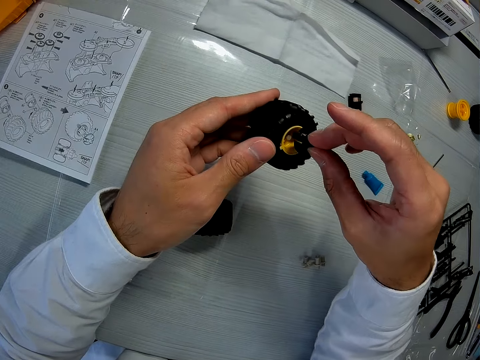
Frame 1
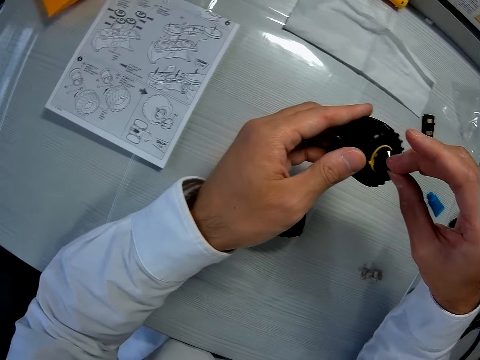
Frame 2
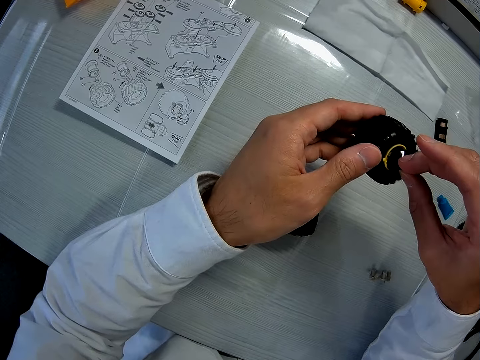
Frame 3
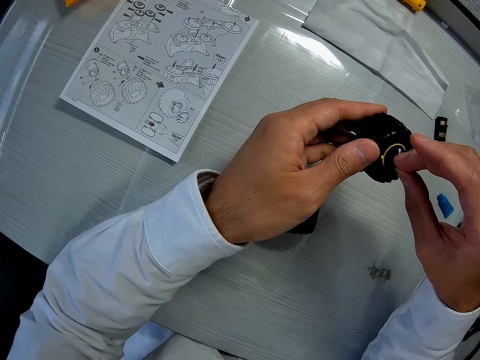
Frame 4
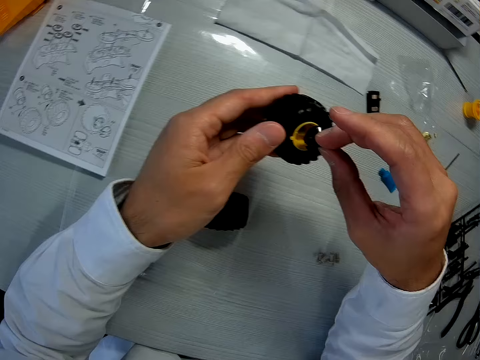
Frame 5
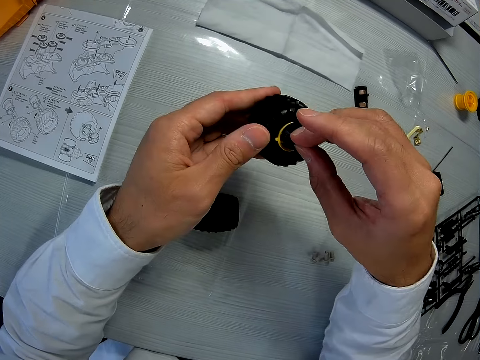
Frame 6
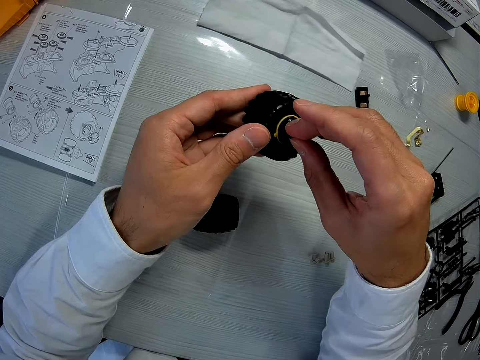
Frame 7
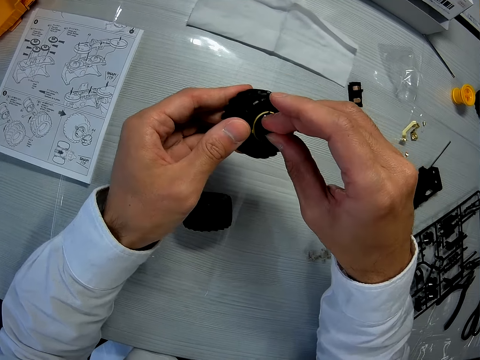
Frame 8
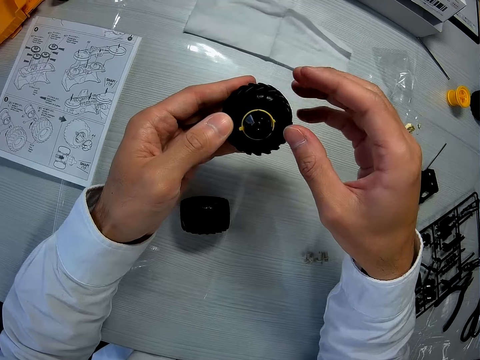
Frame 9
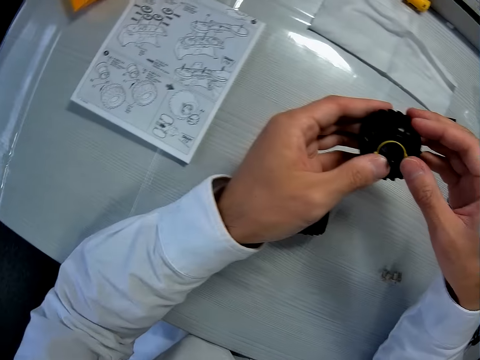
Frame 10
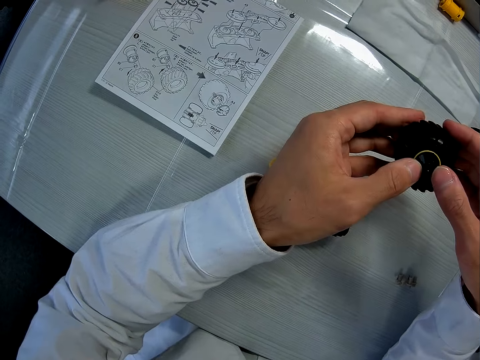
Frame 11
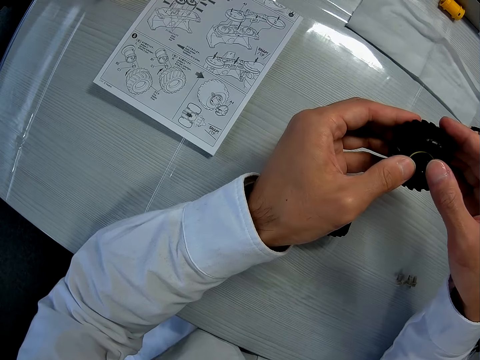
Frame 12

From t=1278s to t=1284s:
The camera wearer fixes the sixth piece into the tire.

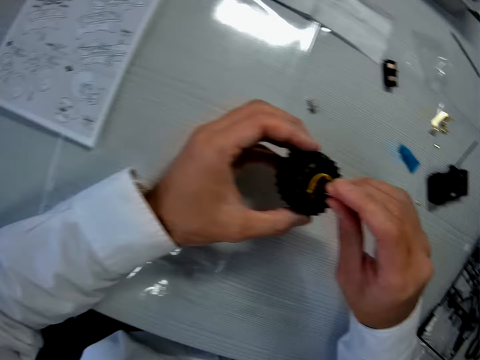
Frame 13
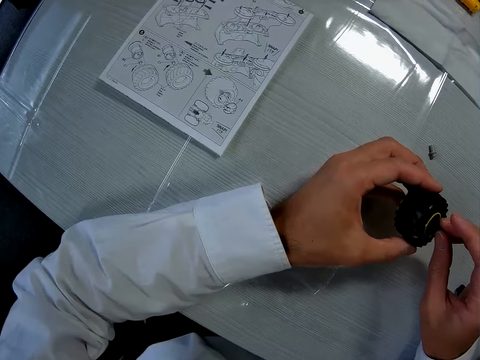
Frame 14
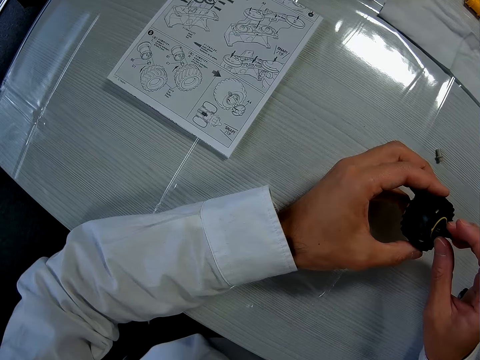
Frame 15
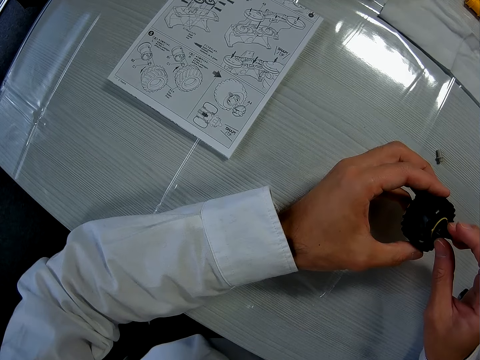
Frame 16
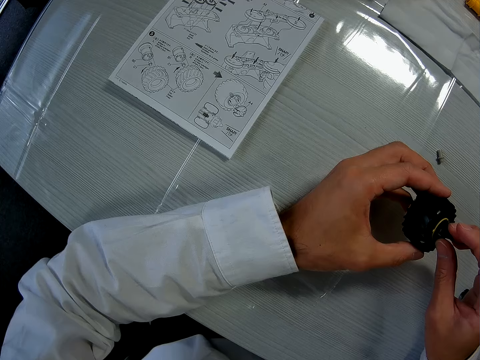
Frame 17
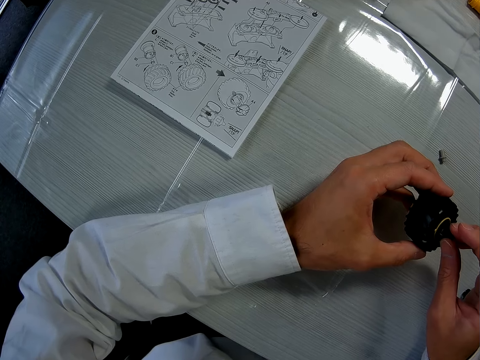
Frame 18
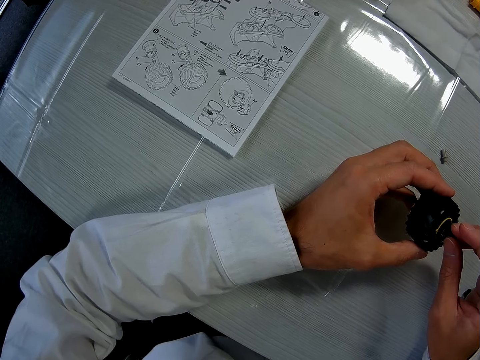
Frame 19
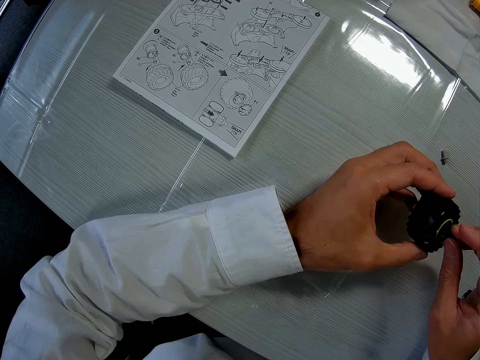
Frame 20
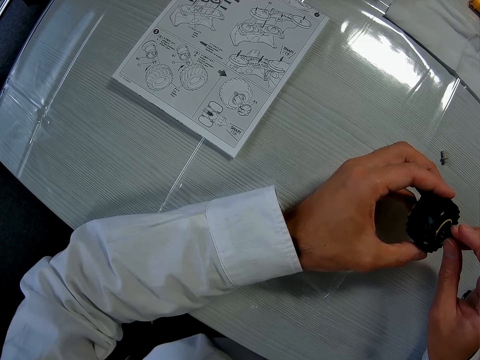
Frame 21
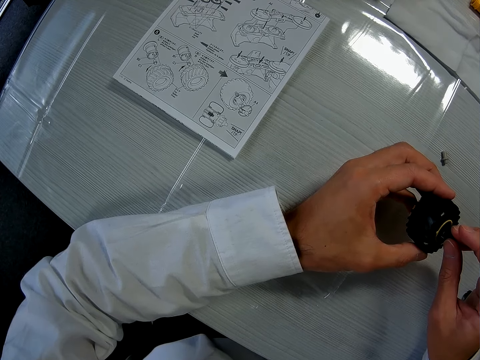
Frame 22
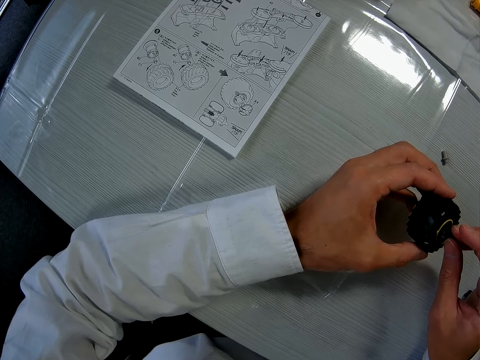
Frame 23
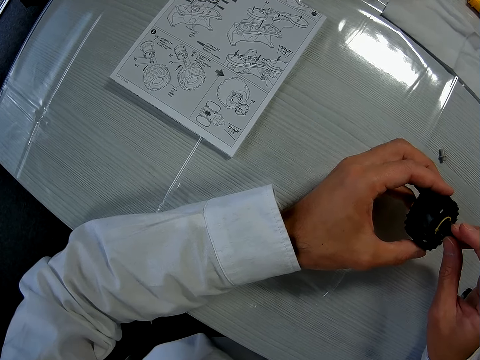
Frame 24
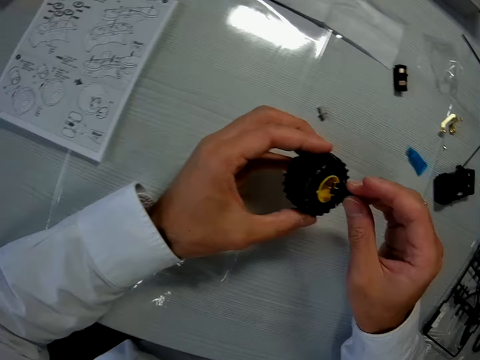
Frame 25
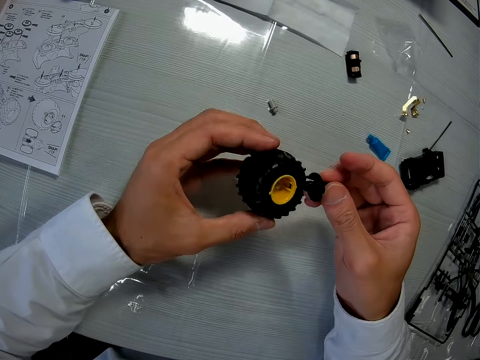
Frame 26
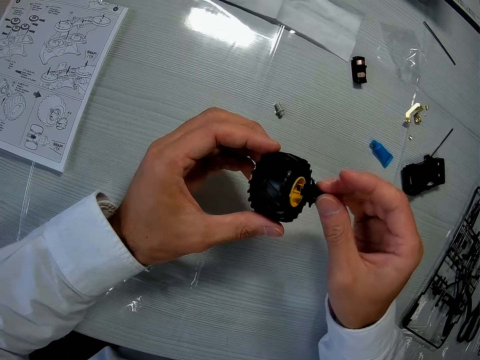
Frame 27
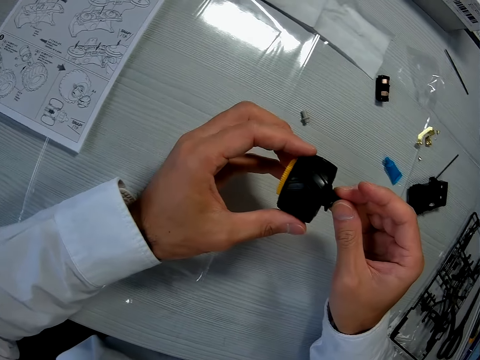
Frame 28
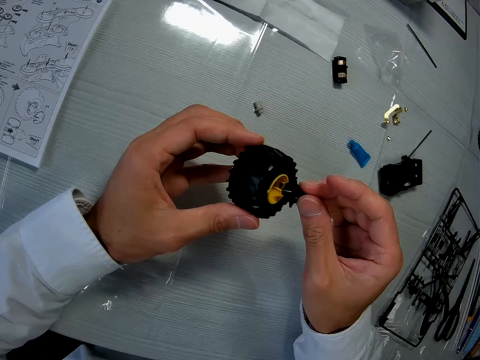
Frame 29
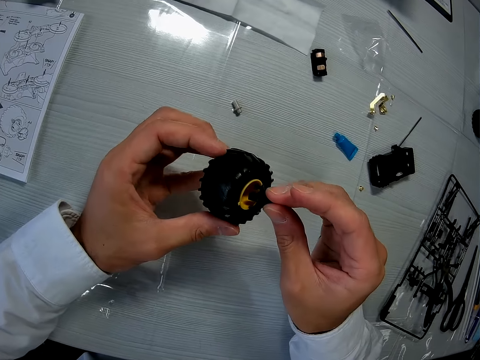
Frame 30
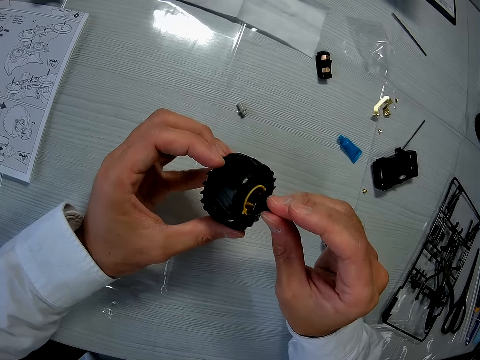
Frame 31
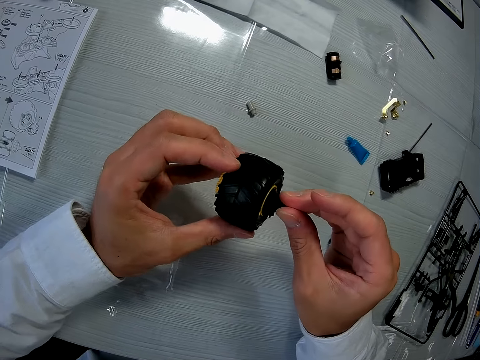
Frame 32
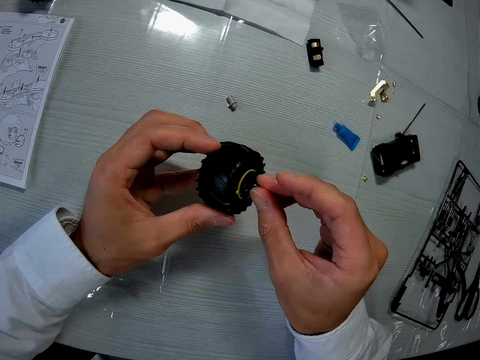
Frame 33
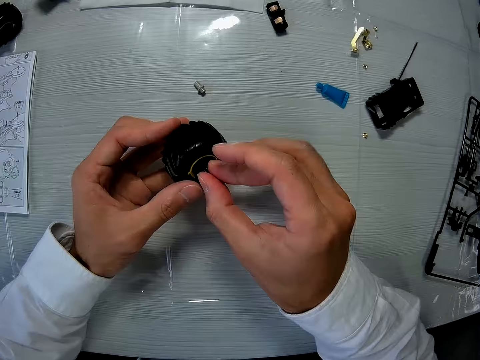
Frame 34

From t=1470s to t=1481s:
The camera wearer looks at the paper. They remove the hub cap from the wheel rim. They check the tyre. They insert the hub cap in the wheel rim. They remove the hub cap from the wheel rim. They check the tyre. They insert the hub cap in the wheel rim.

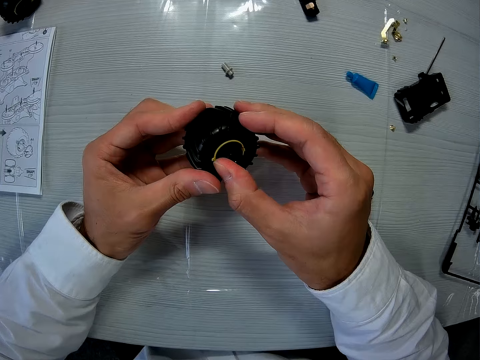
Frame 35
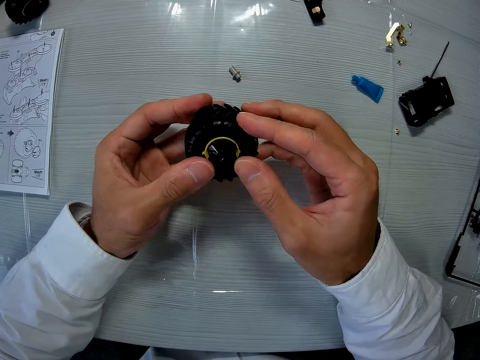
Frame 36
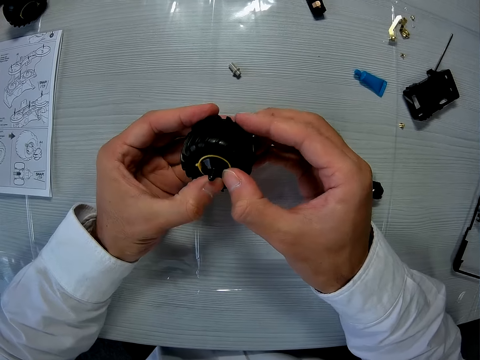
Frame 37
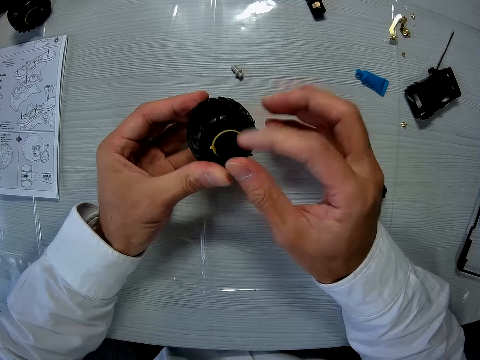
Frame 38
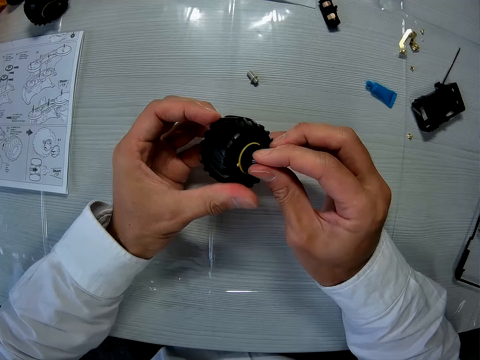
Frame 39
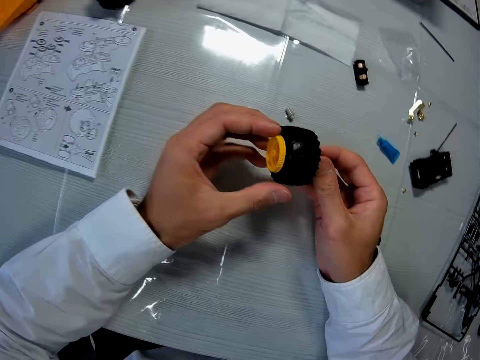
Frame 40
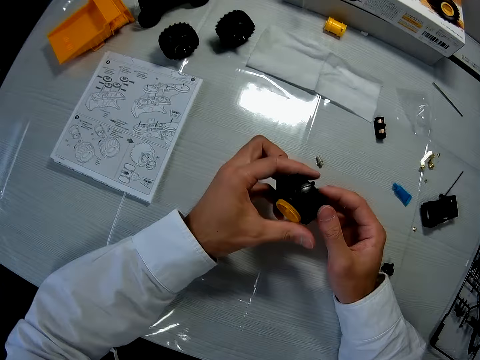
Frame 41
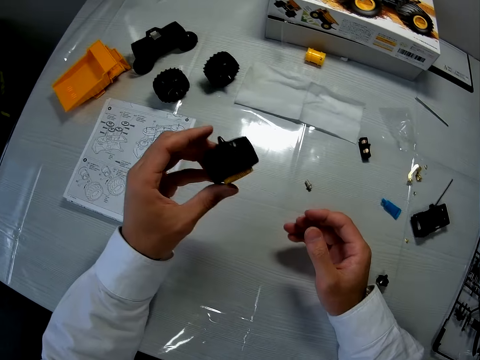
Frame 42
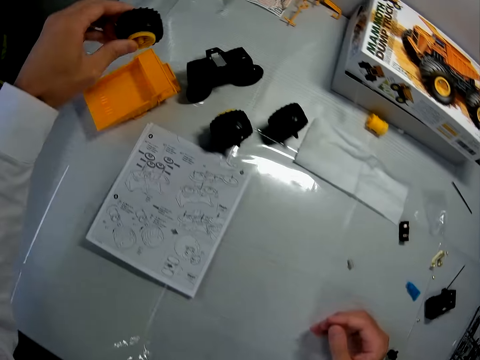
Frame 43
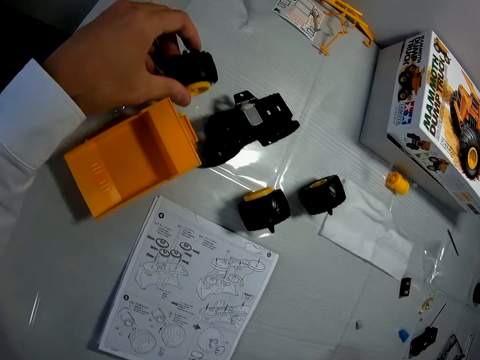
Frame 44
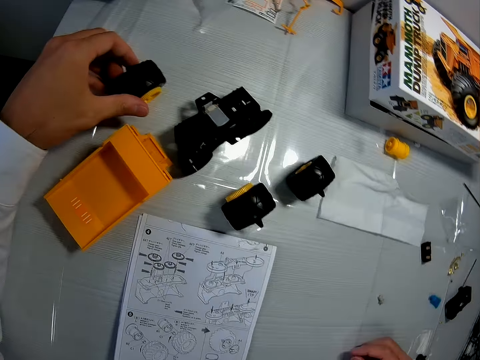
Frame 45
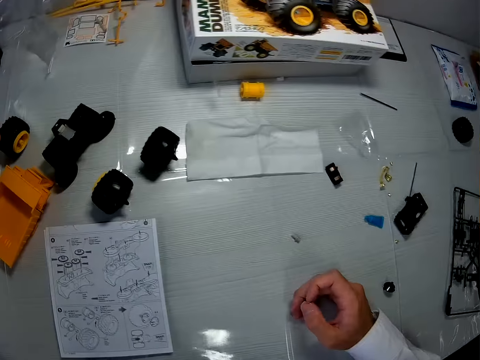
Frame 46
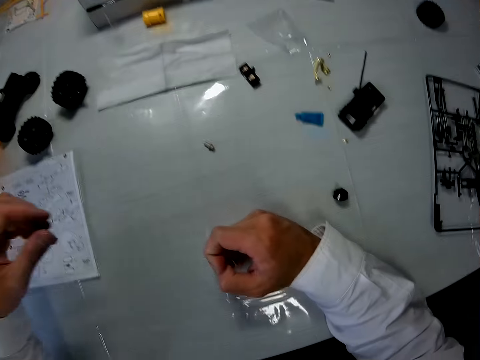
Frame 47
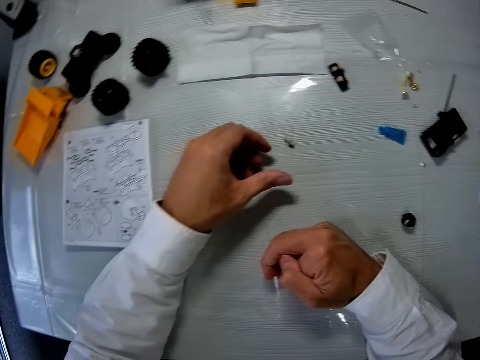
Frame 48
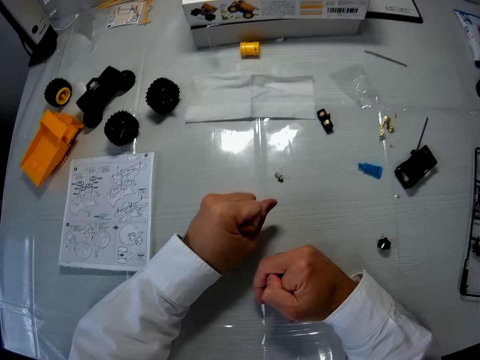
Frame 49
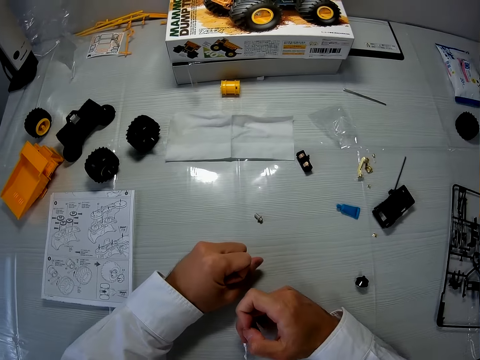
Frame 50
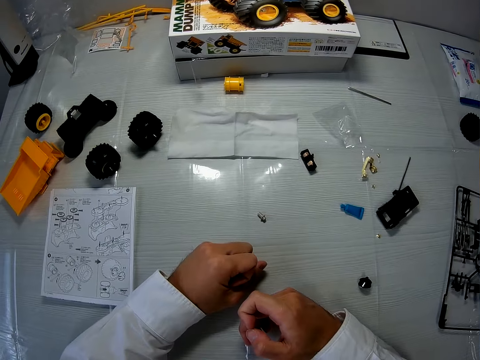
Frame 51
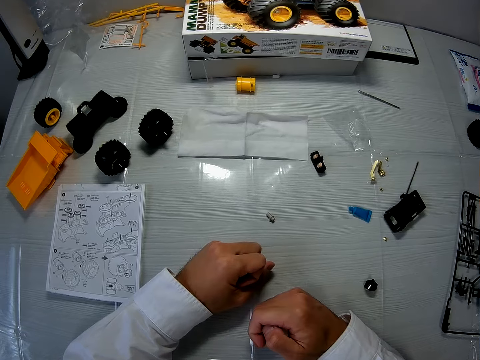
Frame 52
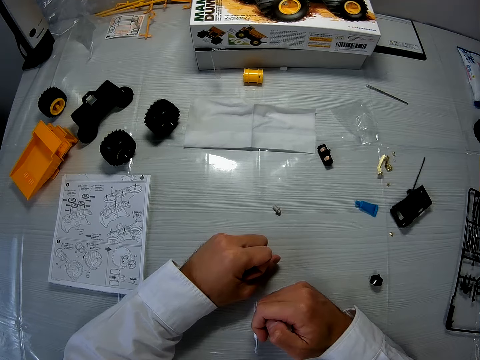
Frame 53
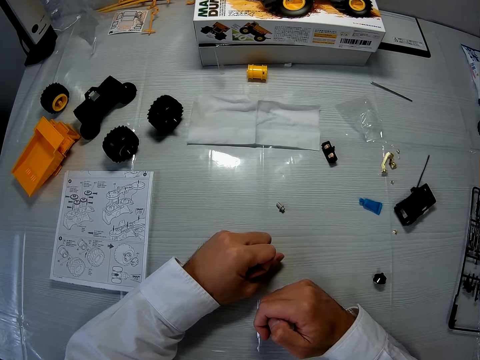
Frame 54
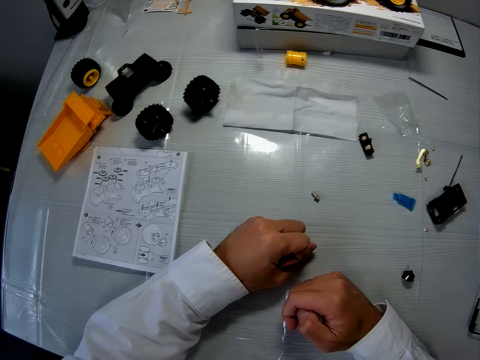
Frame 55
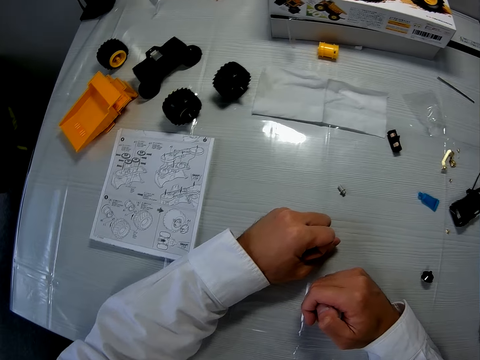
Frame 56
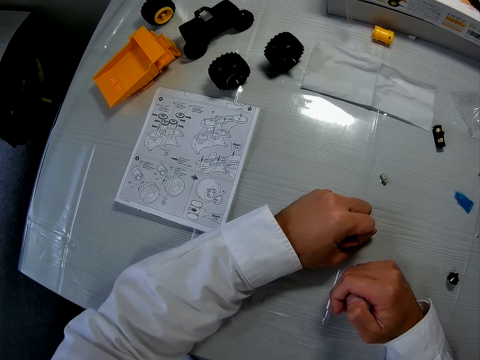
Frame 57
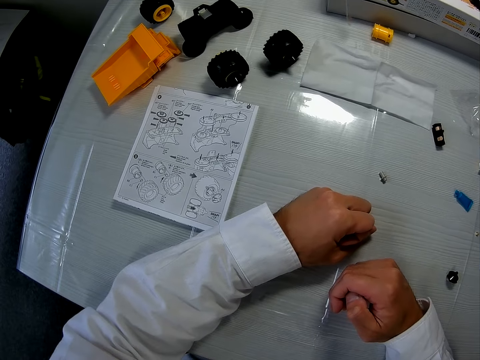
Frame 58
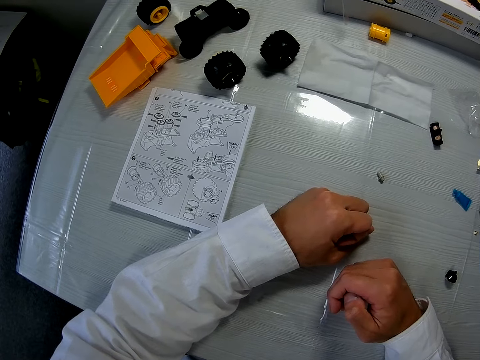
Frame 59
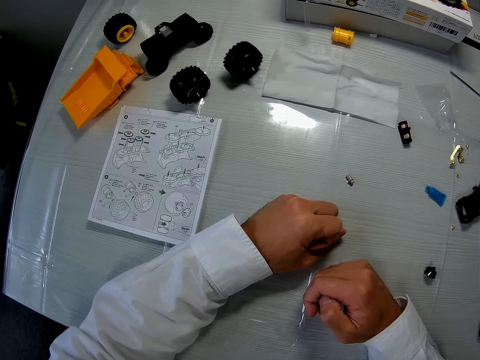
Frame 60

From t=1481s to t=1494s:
The camera wearer presses the hub cap in the wheel rim. He checks the tyre. He lifts the tyre. He places the tyre on the table. He moves his fingers. He places his hand on the table. He moves his fingers. He looks around the table. He looks at the paper on the table.
